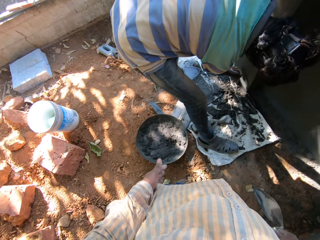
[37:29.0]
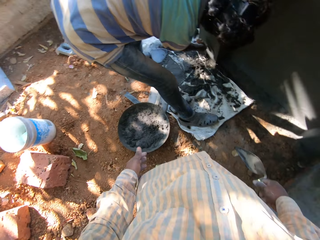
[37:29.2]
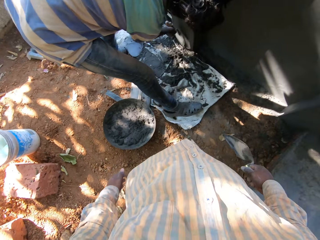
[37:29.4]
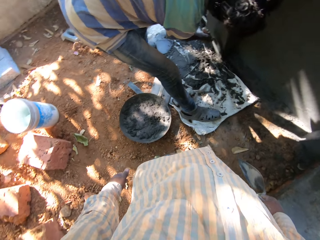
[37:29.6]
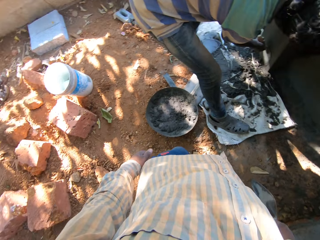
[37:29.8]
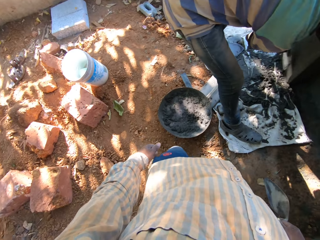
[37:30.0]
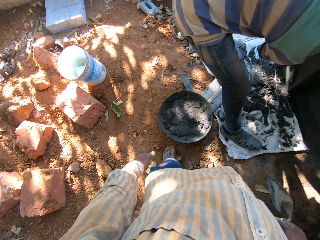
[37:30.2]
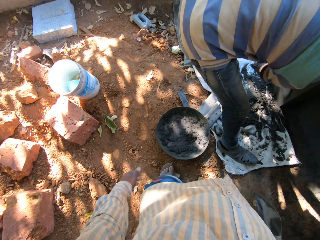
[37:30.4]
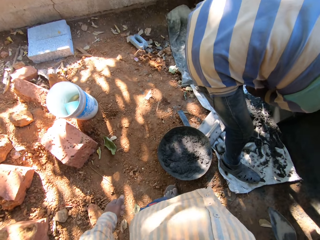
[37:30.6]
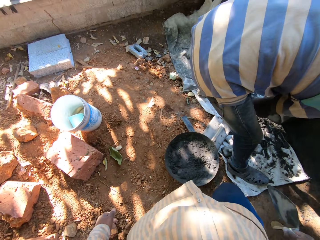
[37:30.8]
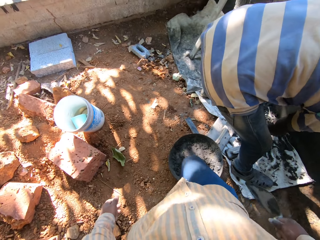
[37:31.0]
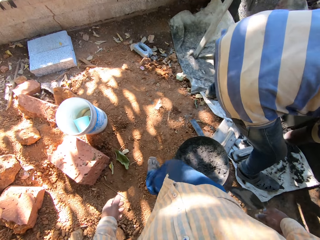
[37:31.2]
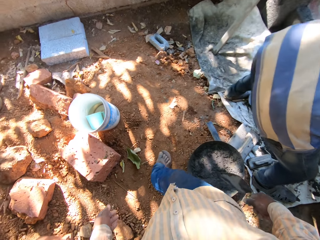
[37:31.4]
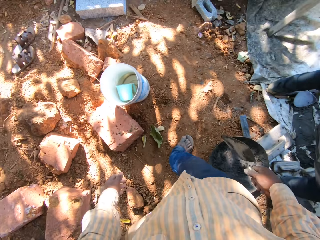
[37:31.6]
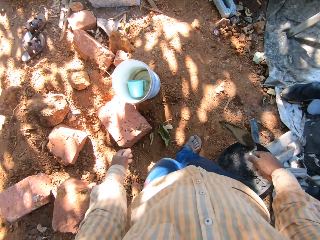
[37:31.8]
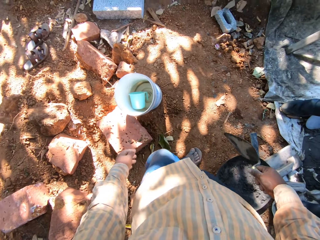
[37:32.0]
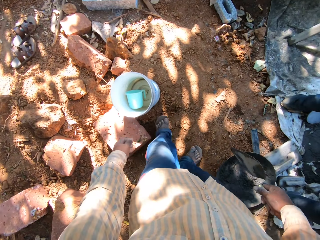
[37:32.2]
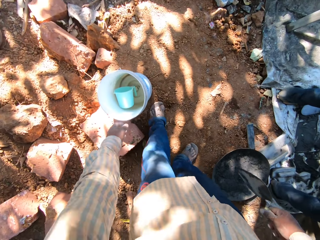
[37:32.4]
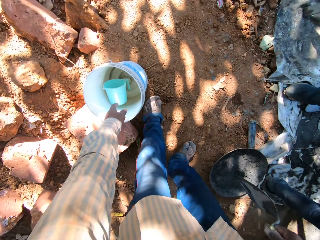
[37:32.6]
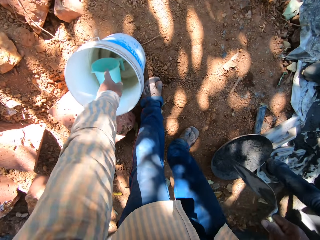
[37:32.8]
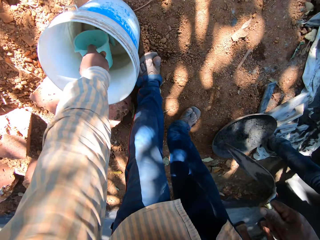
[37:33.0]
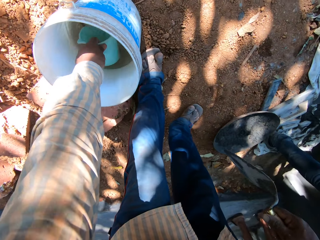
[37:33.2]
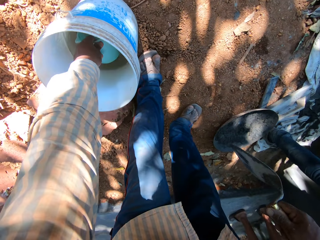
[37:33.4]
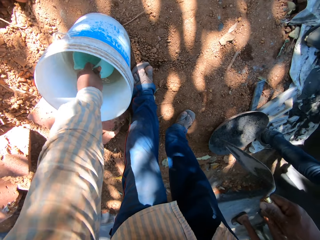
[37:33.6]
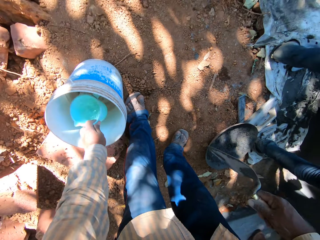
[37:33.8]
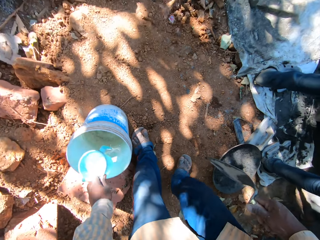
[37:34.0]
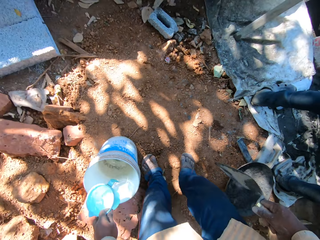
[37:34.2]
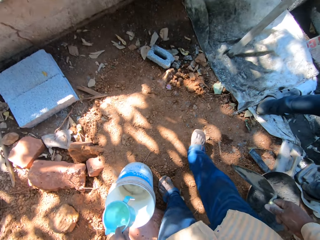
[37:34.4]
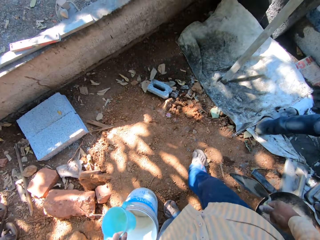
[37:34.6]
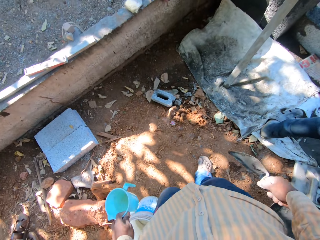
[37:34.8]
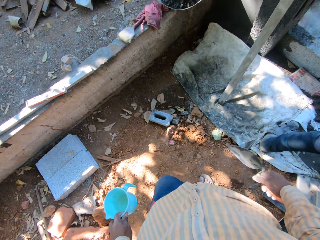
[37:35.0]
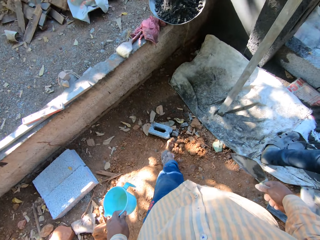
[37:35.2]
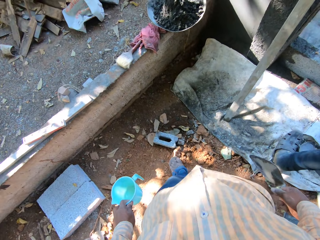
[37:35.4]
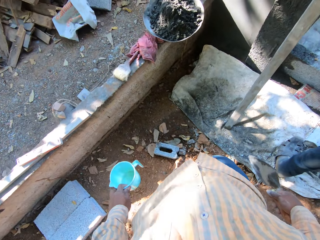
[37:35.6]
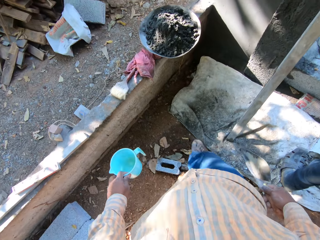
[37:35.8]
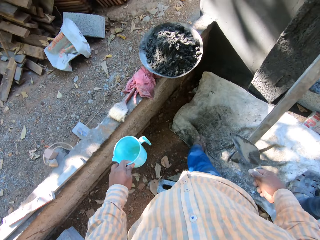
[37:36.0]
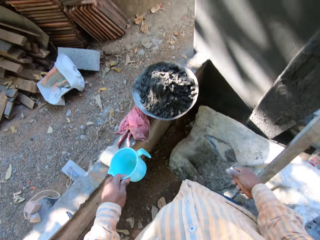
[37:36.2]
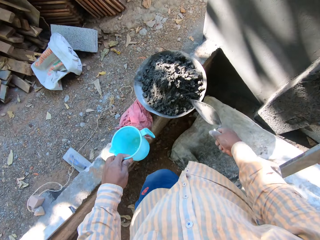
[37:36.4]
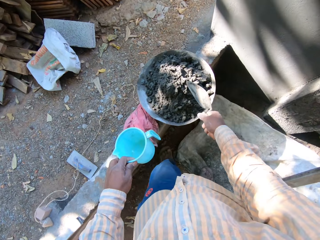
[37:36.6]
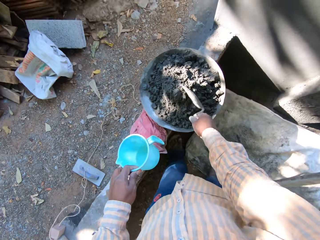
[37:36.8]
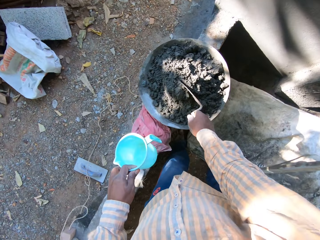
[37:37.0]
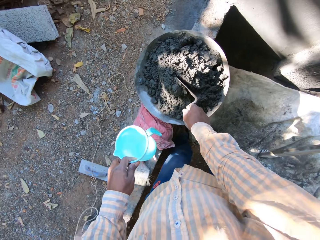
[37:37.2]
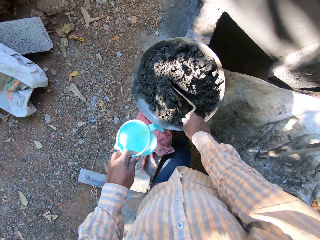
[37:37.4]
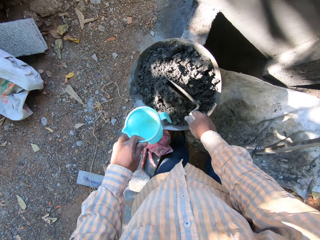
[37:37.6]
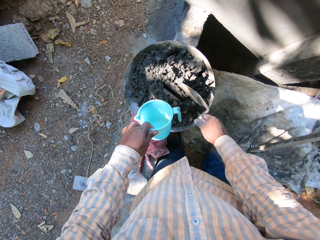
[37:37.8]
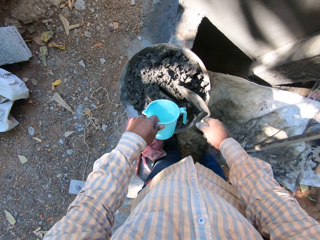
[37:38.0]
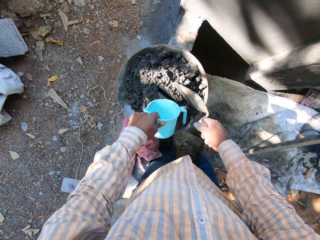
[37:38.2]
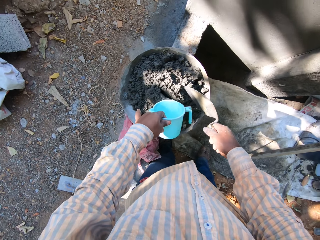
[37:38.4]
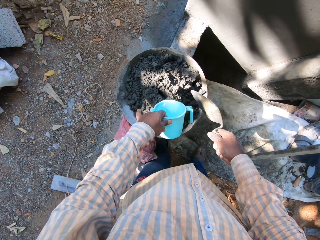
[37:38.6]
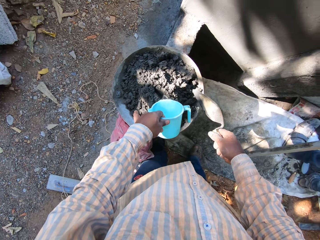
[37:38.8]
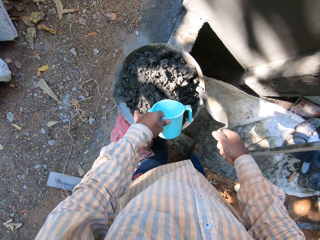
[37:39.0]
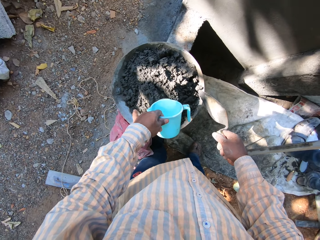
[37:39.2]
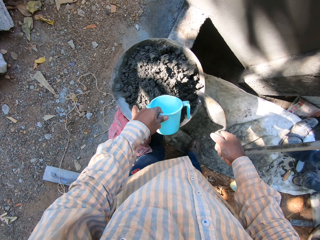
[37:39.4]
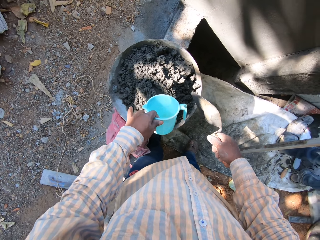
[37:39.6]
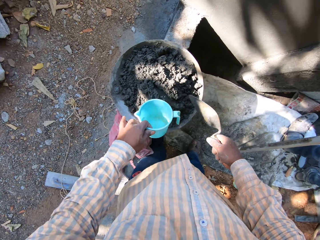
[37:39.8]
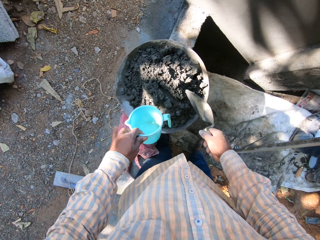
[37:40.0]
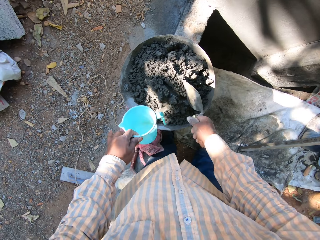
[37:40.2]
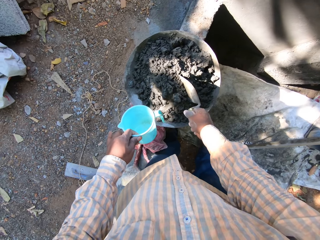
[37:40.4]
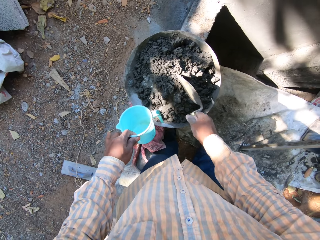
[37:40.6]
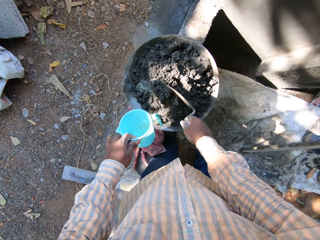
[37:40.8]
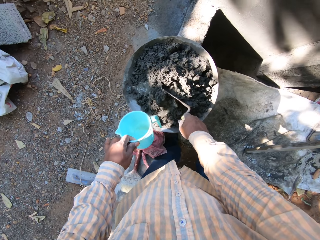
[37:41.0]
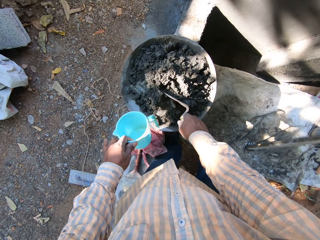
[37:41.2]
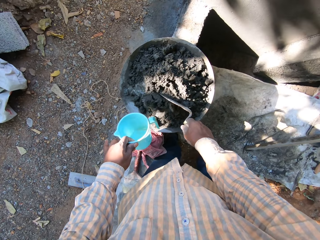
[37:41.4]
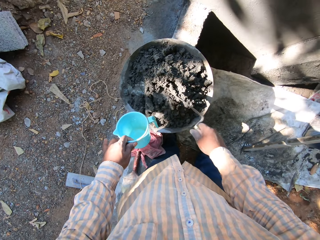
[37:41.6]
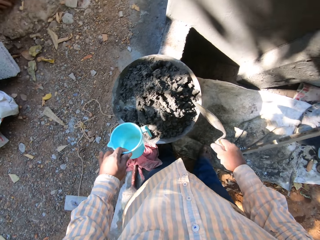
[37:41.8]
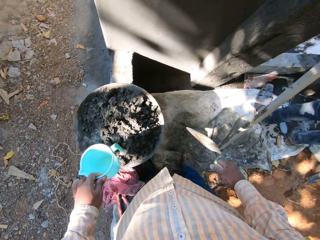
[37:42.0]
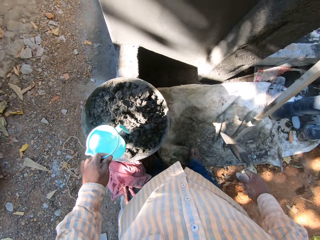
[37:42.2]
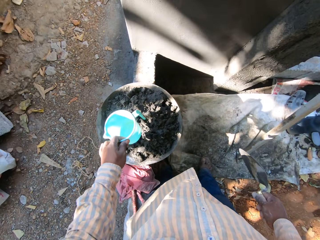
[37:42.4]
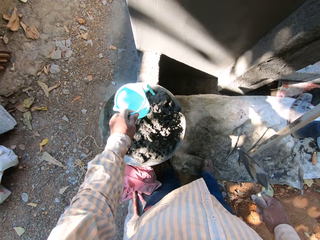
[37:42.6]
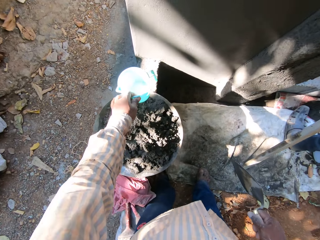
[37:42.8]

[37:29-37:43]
The camera wearer walks around. He takes a cup from a bucket on the ground with his left hand. He fetches the water from the bucket. He walks from the bucket towards a tray of cement or mortar. He parts the cement on the tray with the trowel in his right hand. He pours water on the tray of cement from the cup in his left hand. He stirs the mortar with the trowel.

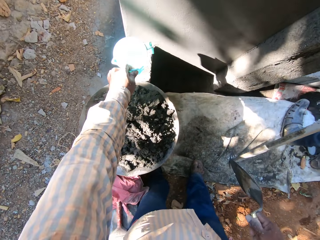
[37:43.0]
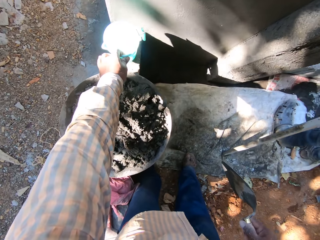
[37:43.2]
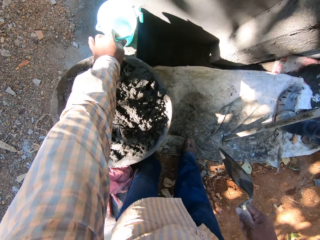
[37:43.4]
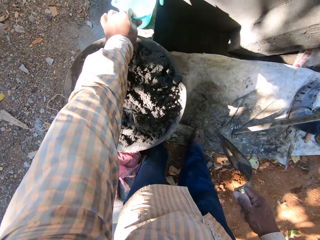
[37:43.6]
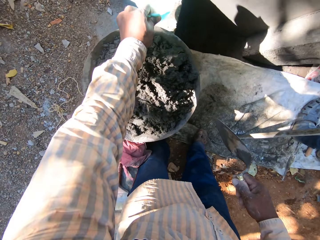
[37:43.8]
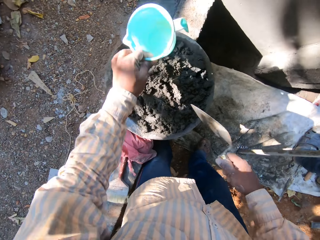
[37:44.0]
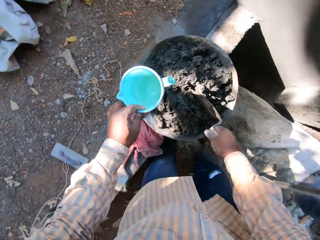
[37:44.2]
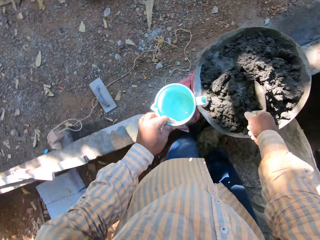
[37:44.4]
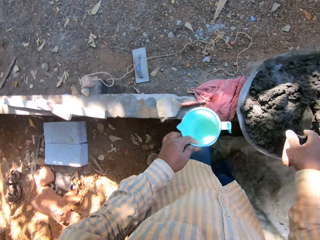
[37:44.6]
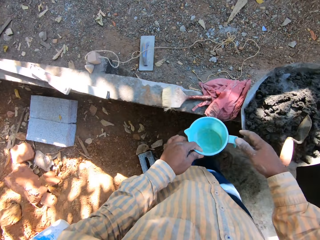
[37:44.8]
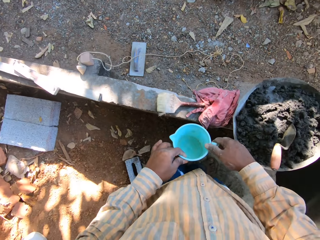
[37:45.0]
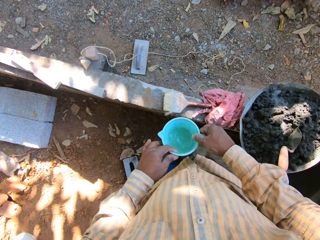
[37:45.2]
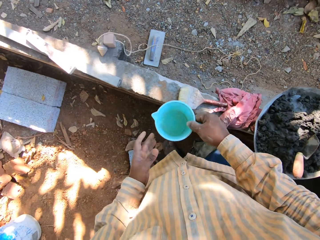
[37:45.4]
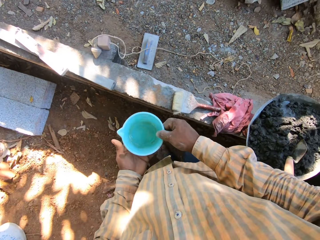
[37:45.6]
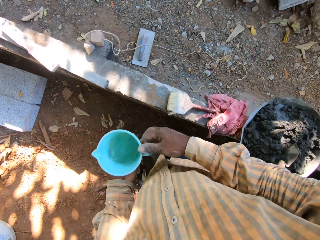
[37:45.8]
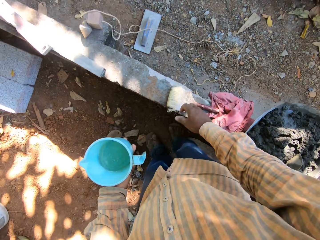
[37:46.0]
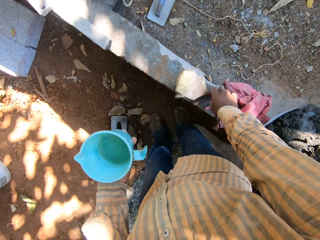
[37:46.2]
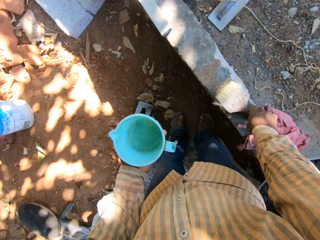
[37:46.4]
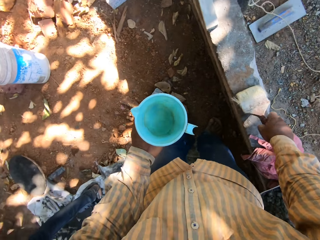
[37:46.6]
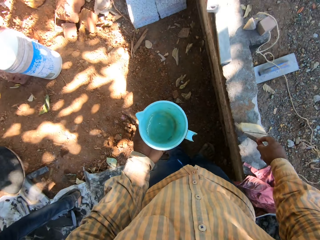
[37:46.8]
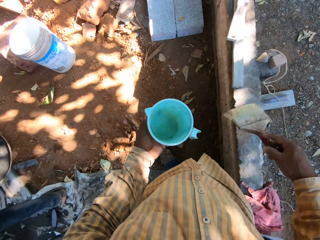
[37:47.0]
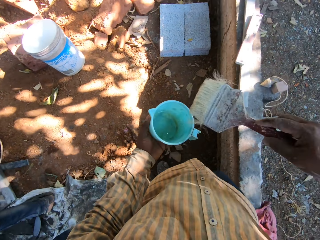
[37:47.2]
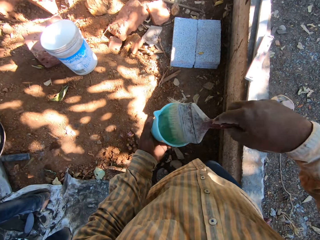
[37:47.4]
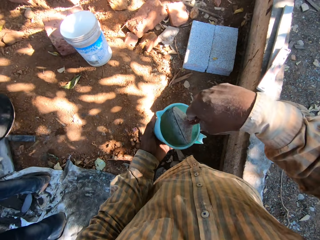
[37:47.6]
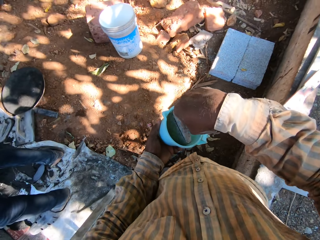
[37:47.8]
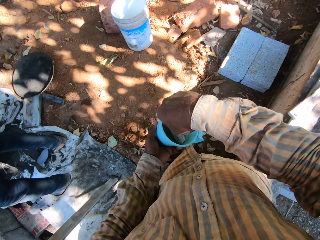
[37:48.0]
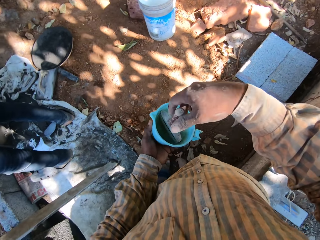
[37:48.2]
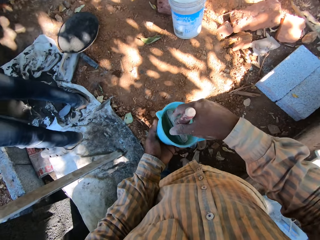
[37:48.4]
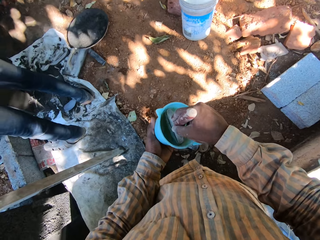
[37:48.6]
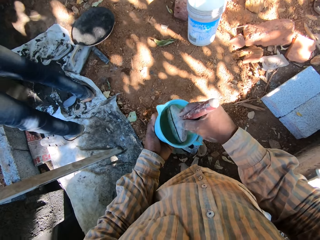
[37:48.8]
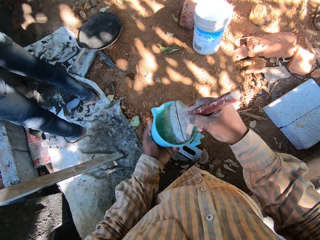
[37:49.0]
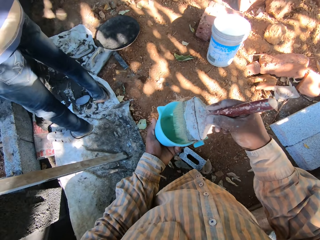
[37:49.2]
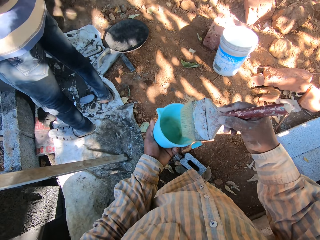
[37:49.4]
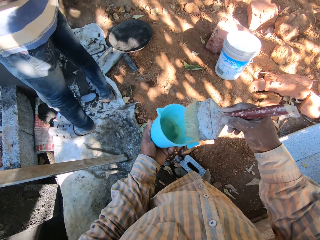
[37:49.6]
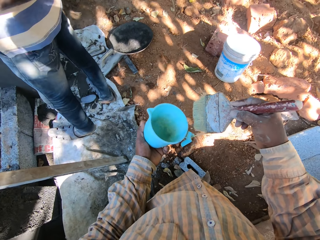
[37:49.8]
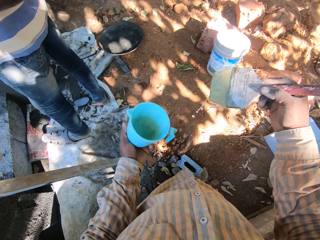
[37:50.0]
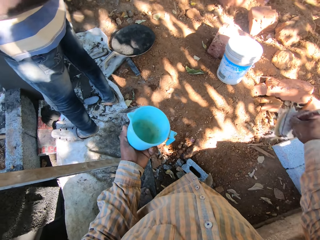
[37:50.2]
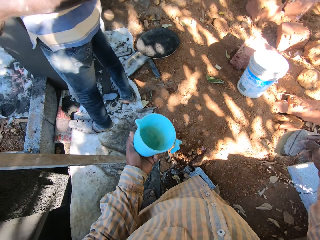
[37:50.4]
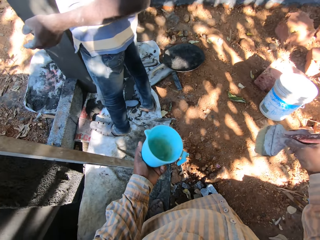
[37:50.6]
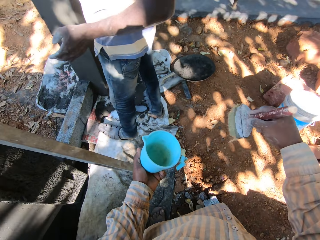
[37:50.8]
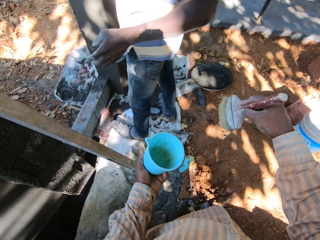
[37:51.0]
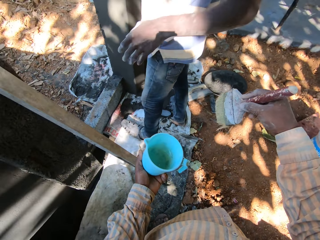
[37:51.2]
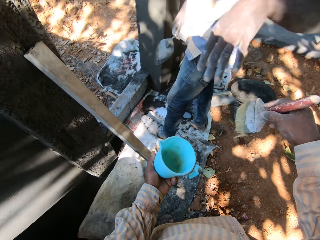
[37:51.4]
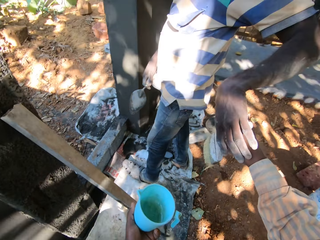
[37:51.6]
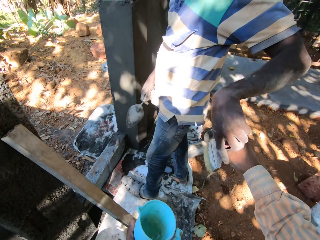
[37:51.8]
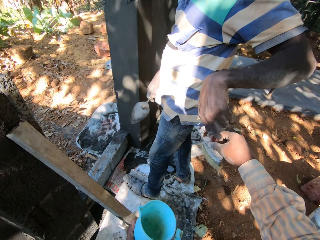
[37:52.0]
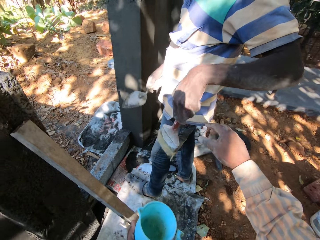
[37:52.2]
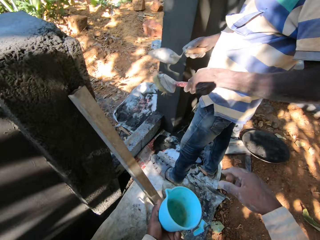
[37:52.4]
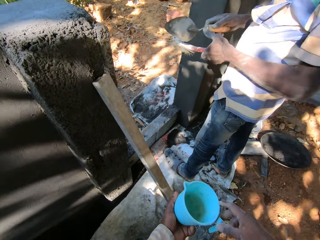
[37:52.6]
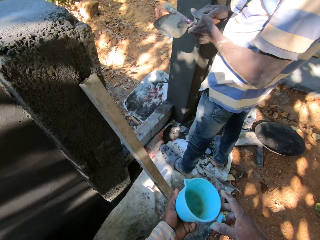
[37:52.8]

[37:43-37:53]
The camera wearer places the container or cup on the ground. He drops the trowel on the mortar. He picks up a paint brush from the wall with his right hand. He dips the brush in the cup with his right hand. He removes the brush from the container and removes water from the paint brush. He gives the brush in his right hand to a man. The man passes the brush from his left hand to his right hand. The camera wearer passes the trowel from his right hand to his left hand.
